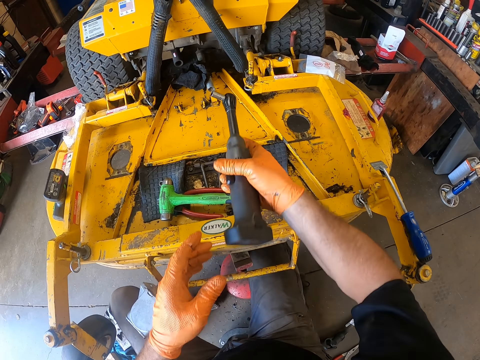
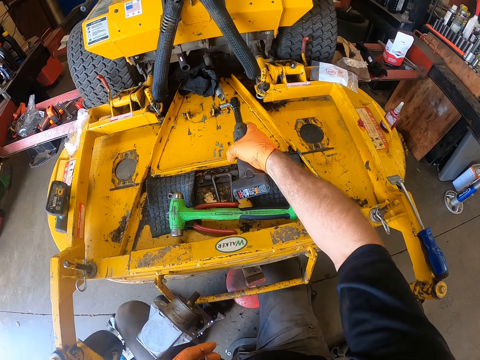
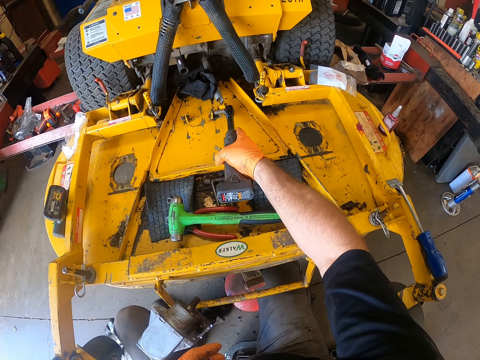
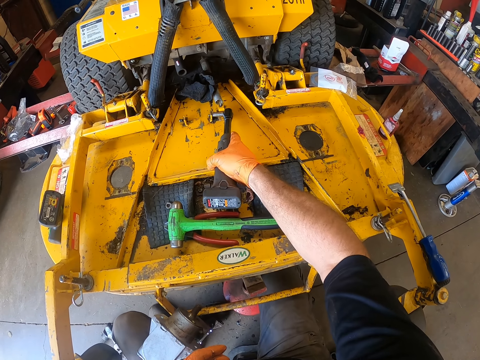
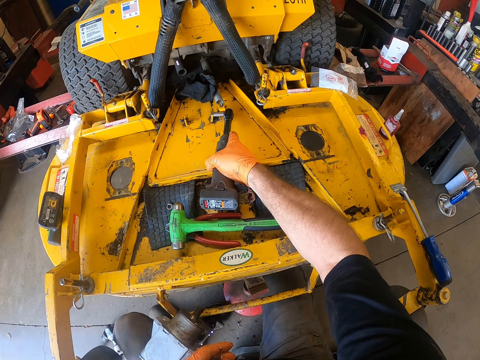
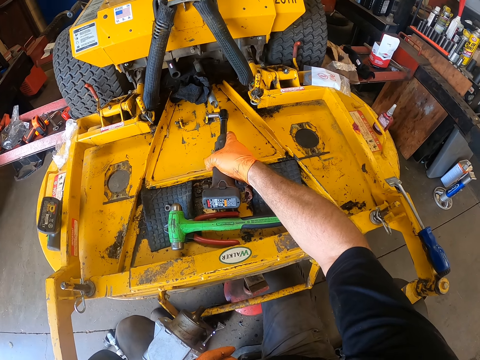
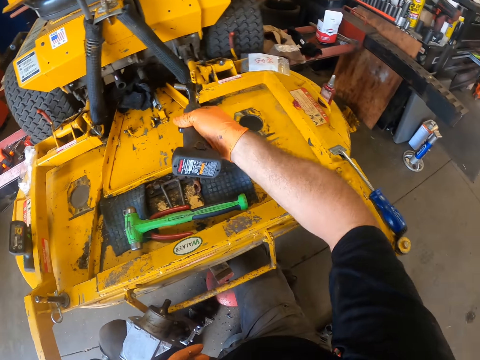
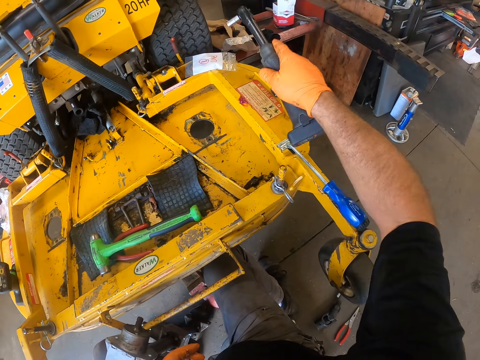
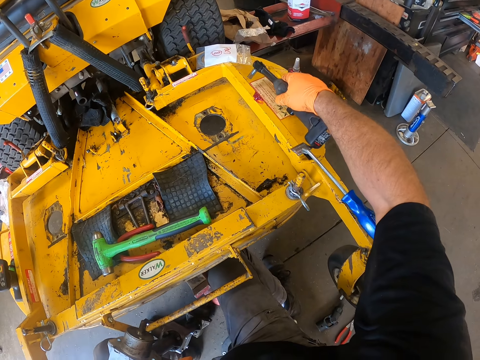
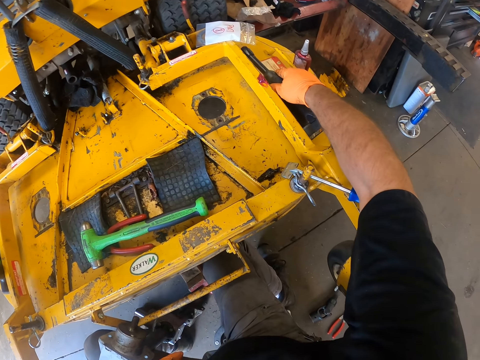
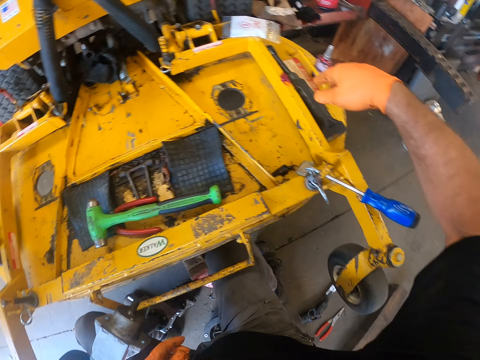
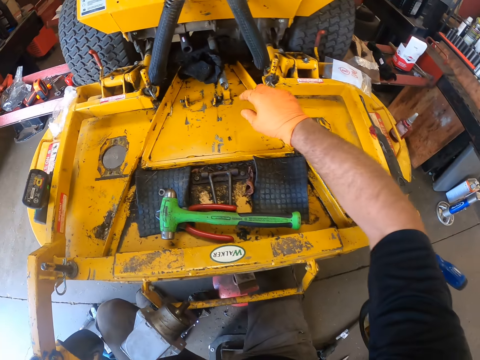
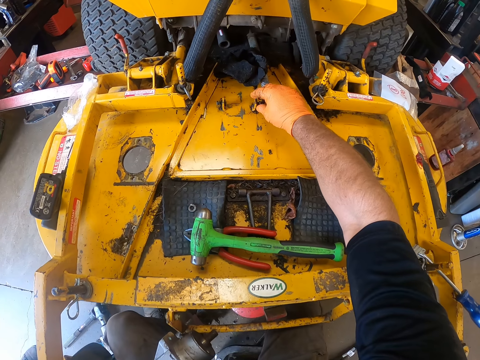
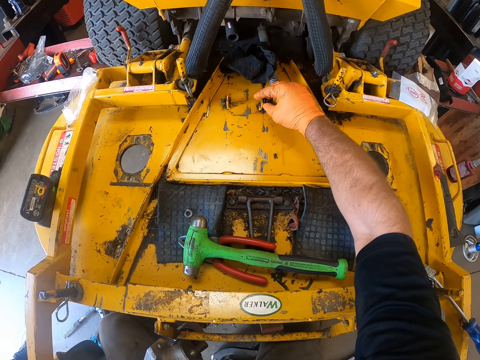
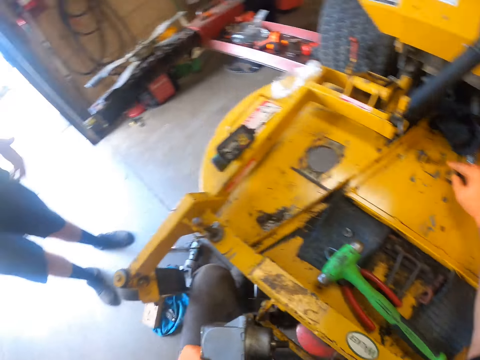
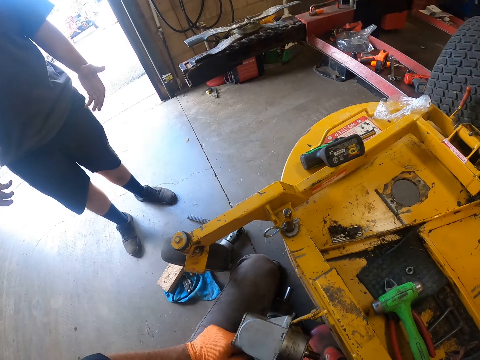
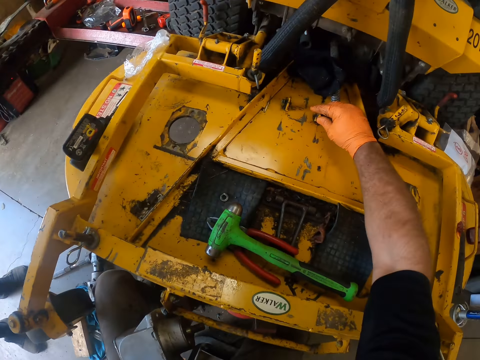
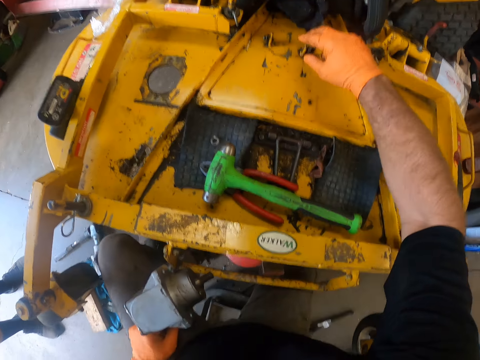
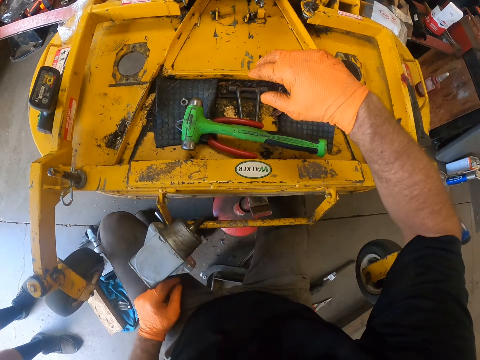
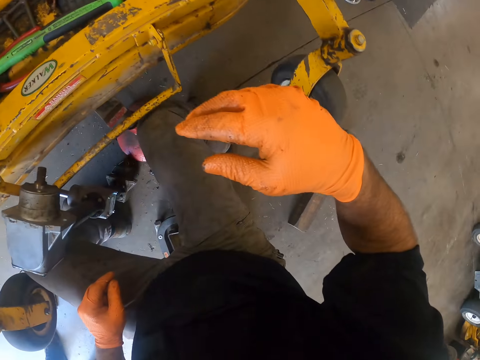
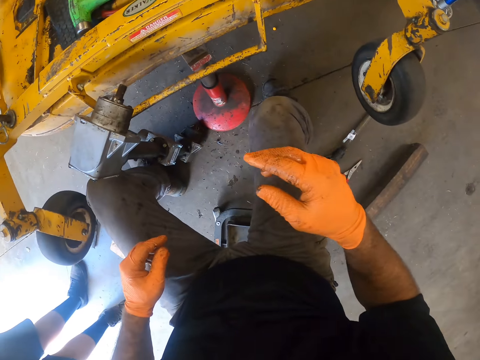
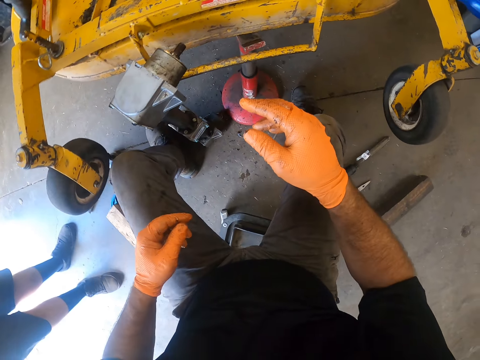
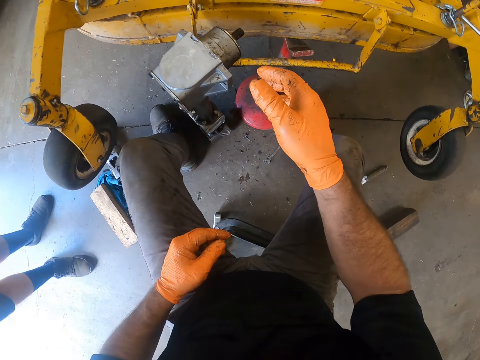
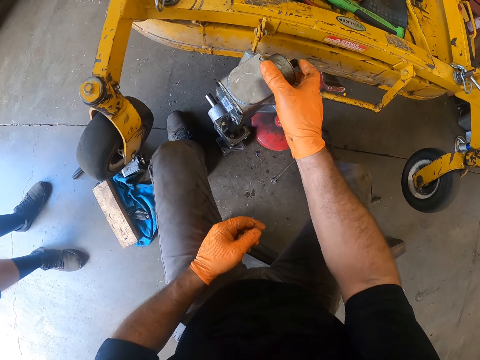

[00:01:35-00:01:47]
The camera wearer removes a bolt from the lawn mower with a mechanical bolt remover in his right hand. He drops the mechanical bolt remover on the lawn mower. He unscrews the bolt from the lawn mower with his right hand. He looks around the garage. A man comes by. The camera wearer stares at the man. He looks around the garage. He removes his right hand from the lawn mower. He looks around the garage. He stares at the ride on lawn mower.

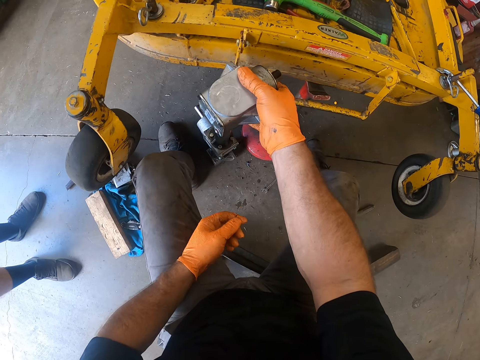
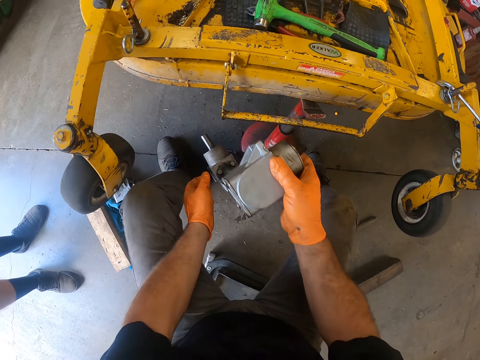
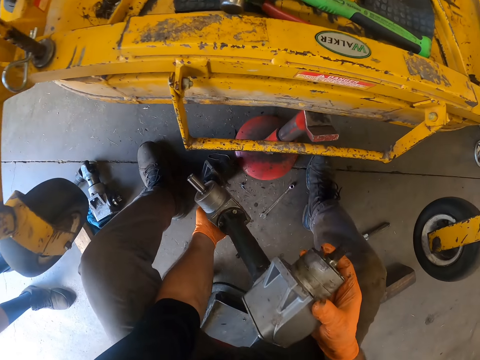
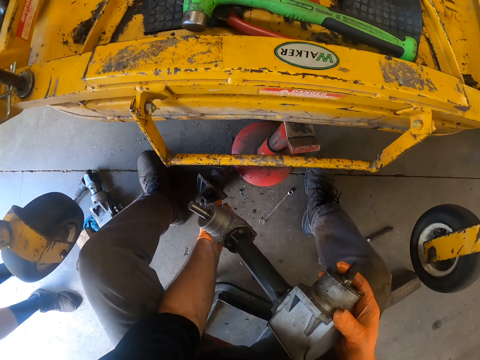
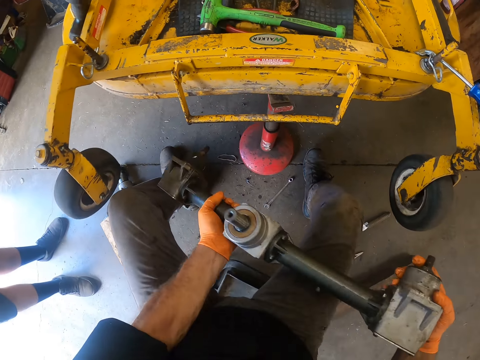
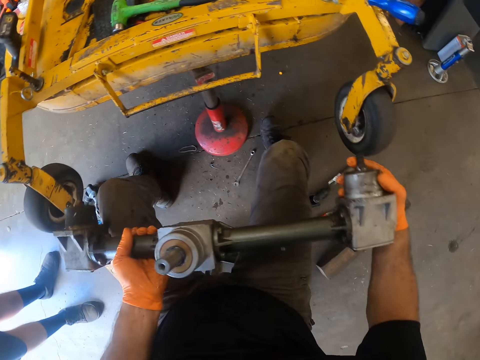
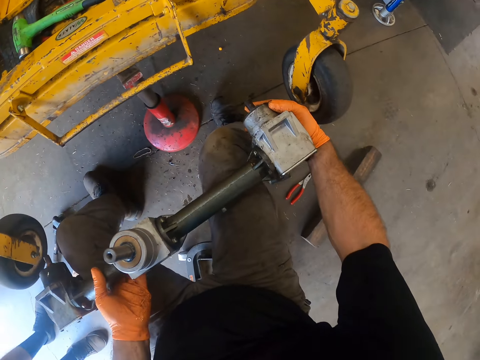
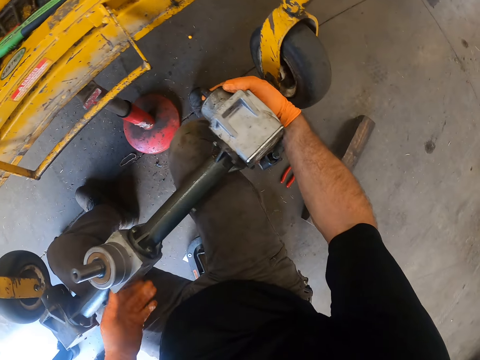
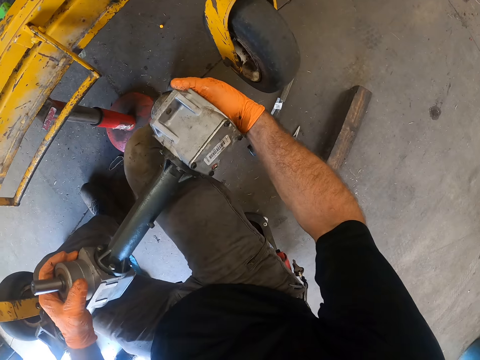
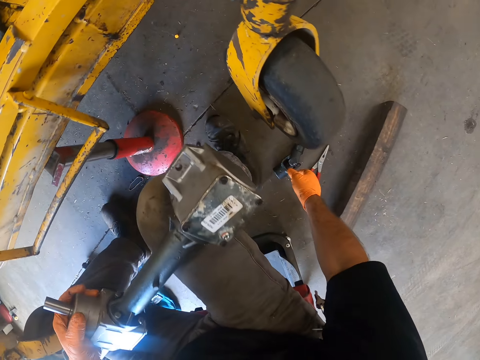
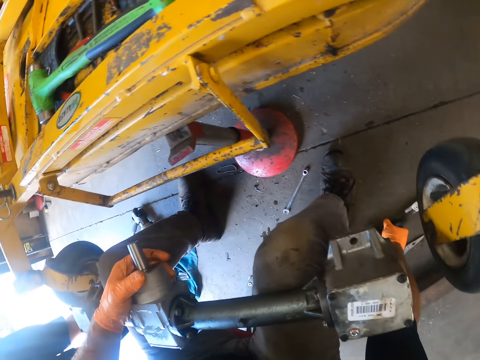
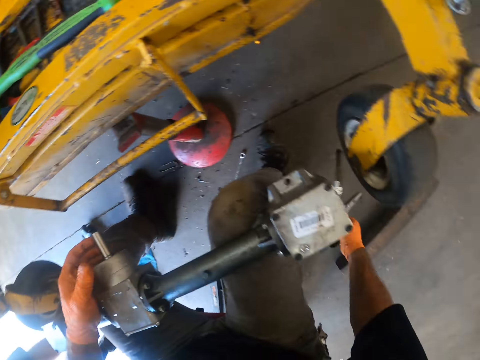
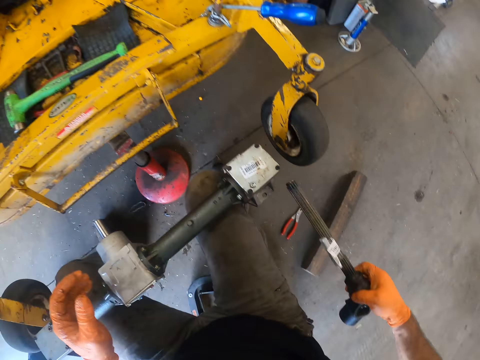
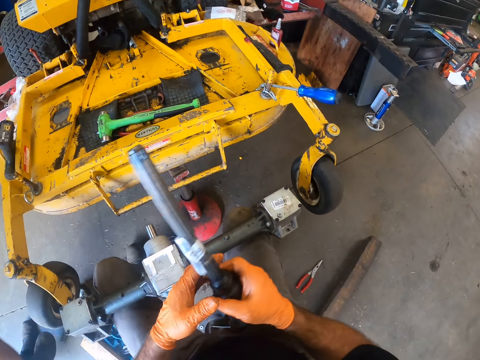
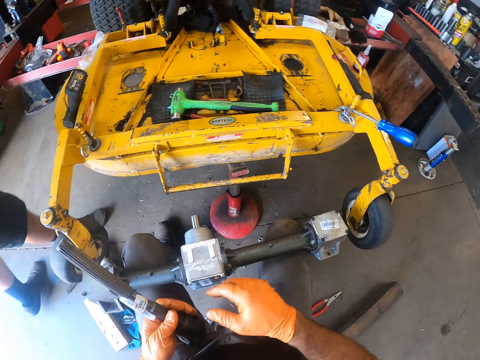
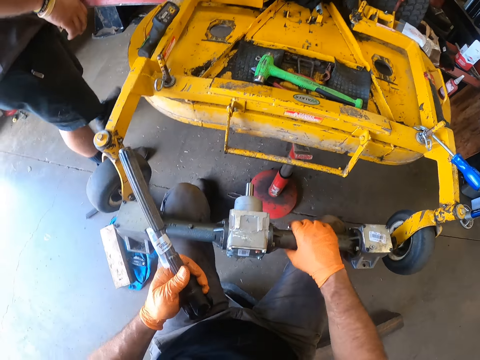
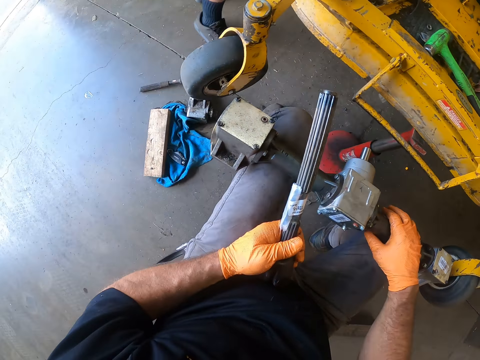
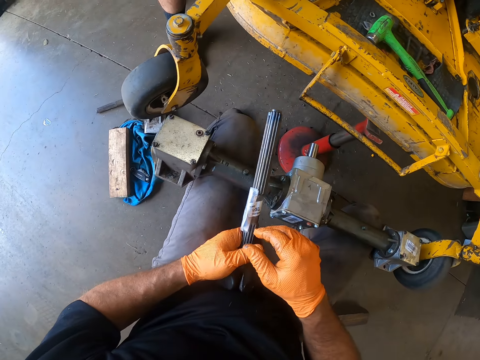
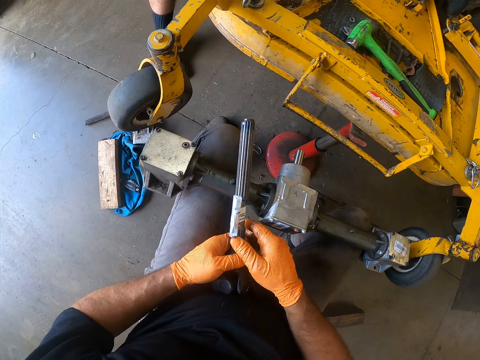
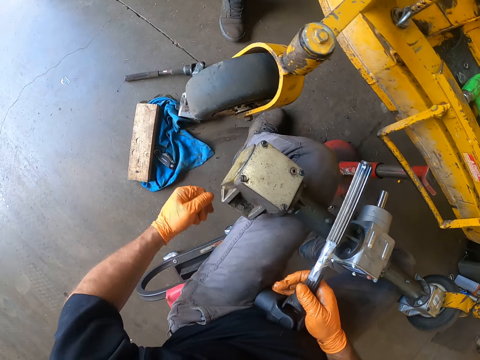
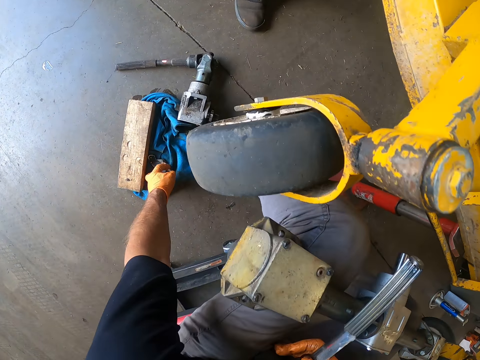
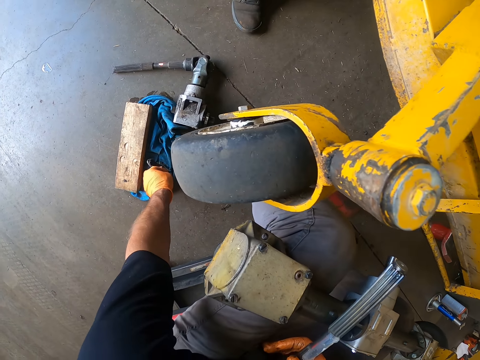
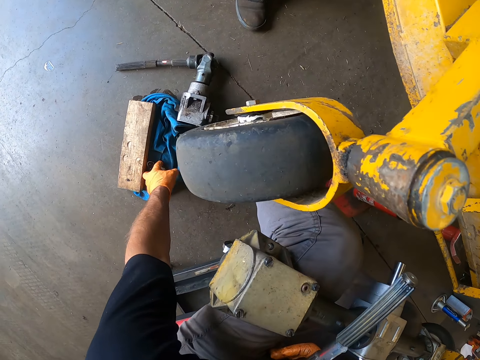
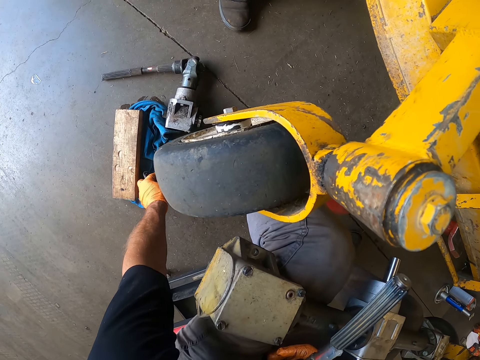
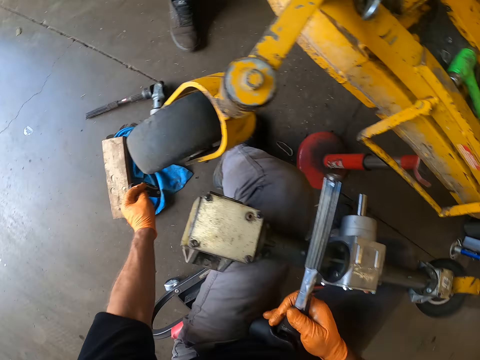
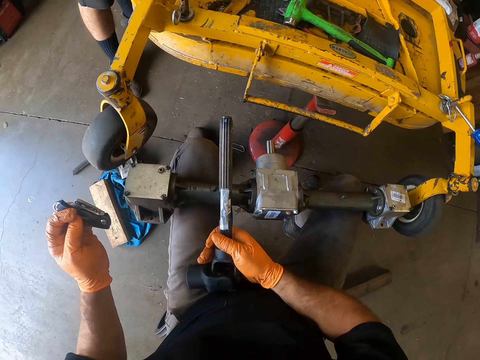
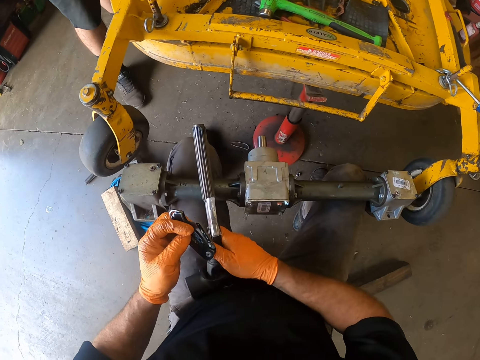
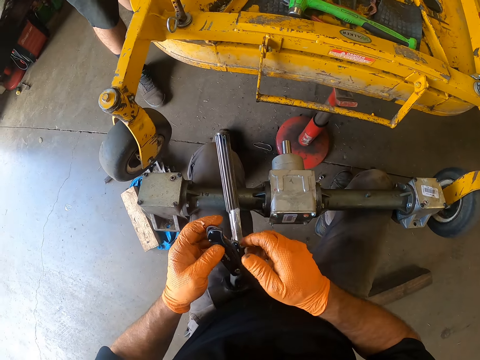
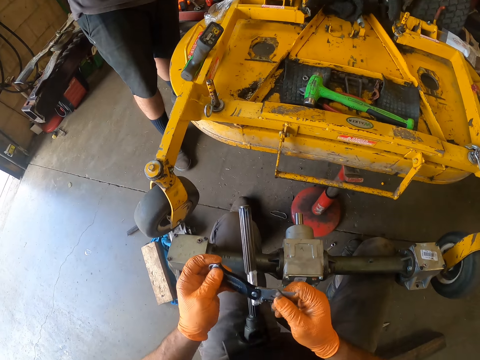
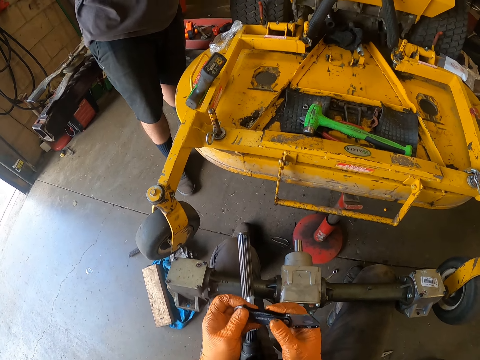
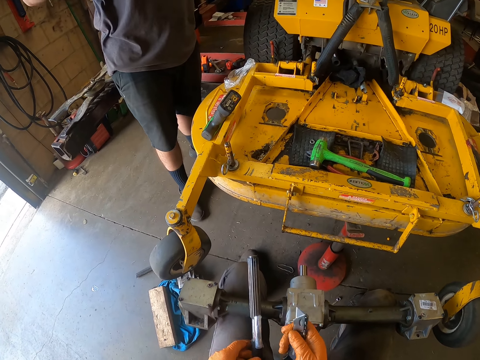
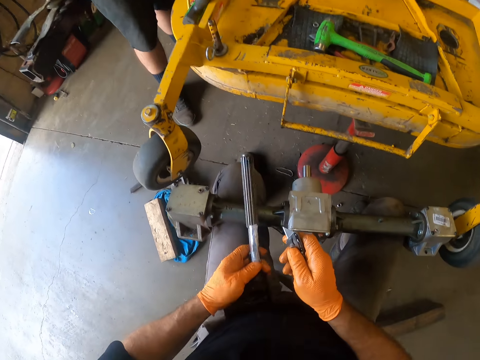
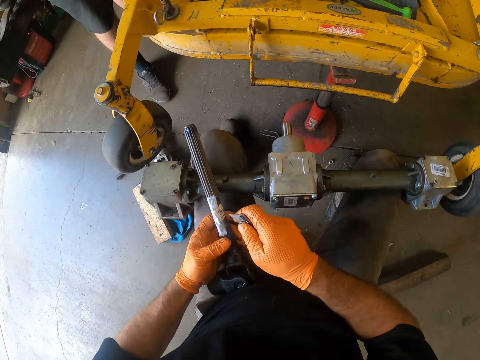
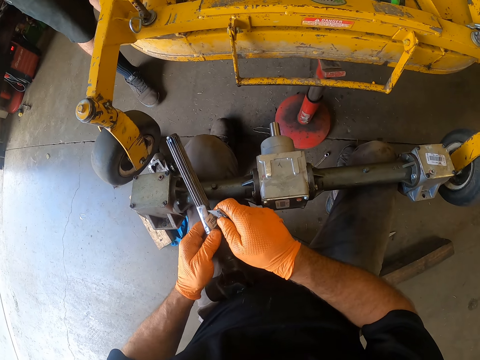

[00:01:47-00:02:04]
The camera wearer picks up an engine part from the floor with both hands. He drops the engine part on his lap. He picks up another engine part from the floor with his right hand. He passes the other engine part to his left hand. He holds the first engine part with his right hand. A person comes close to the camera wearer. The camera wearer removes his right hand from the first engine part. He stares at the person. He passes the other engine part to his right hand. He picks up a pocket knife from the floor with his left hand. He drops the other engine part on his left lap. He opens the knife blade from the pocket knife with his right hand. He holds the pocket knife with both hands. He stares at the person. He passes the pocket knife to his right hand. He holds the other engine part with his left hand.
